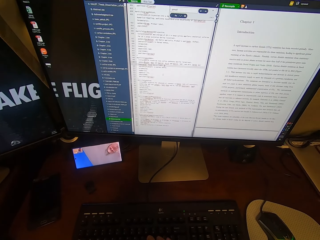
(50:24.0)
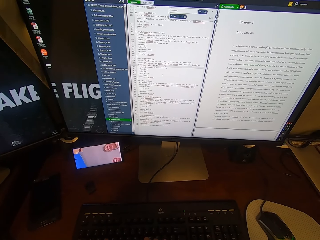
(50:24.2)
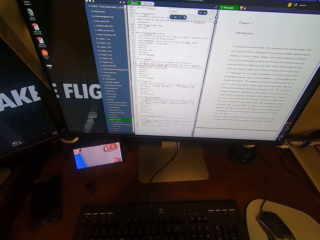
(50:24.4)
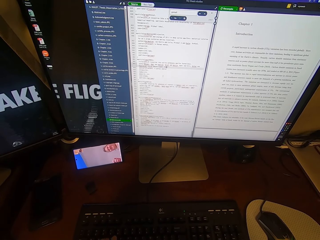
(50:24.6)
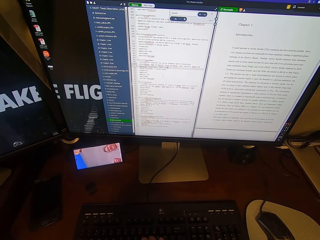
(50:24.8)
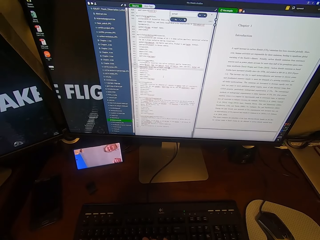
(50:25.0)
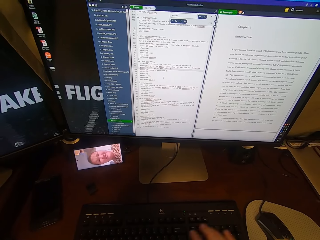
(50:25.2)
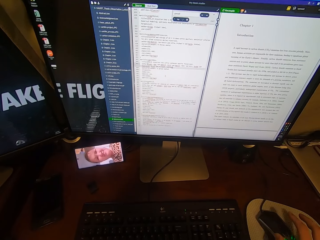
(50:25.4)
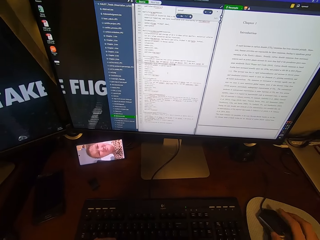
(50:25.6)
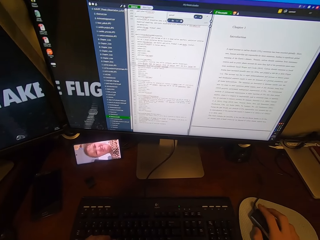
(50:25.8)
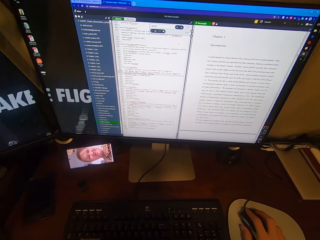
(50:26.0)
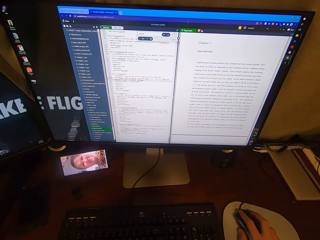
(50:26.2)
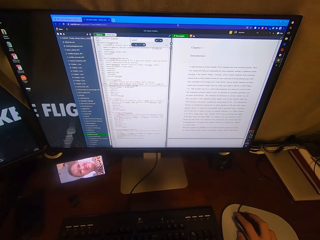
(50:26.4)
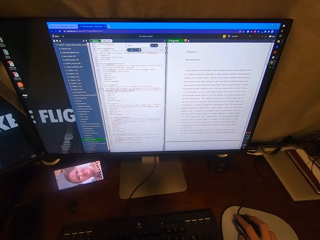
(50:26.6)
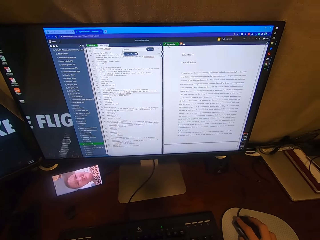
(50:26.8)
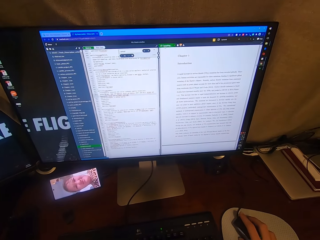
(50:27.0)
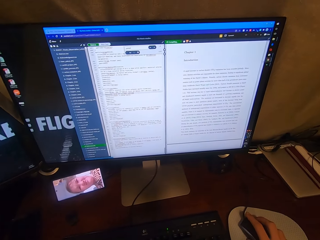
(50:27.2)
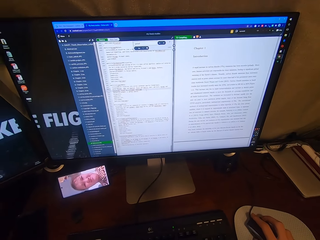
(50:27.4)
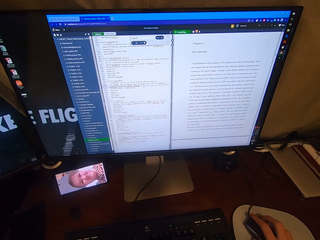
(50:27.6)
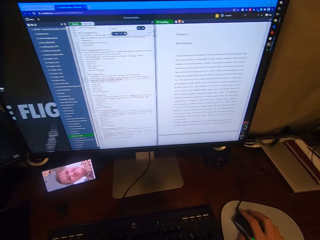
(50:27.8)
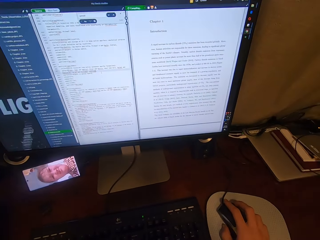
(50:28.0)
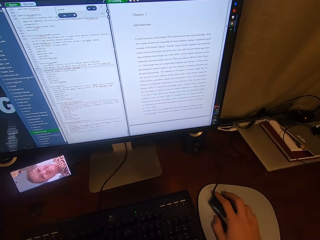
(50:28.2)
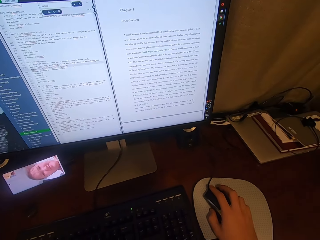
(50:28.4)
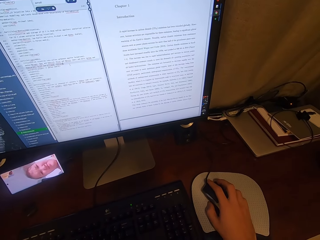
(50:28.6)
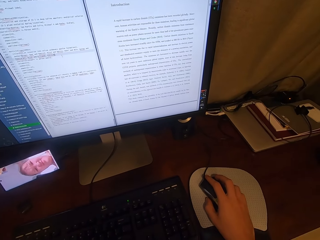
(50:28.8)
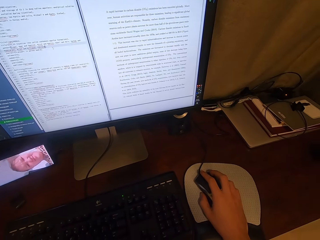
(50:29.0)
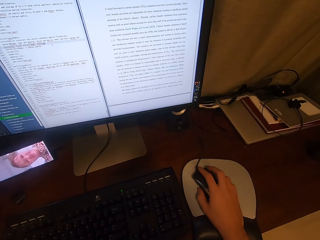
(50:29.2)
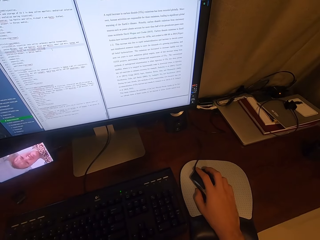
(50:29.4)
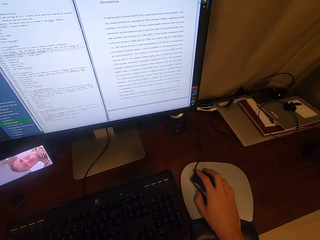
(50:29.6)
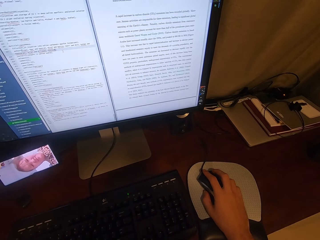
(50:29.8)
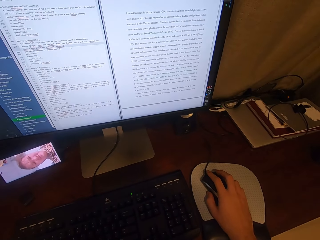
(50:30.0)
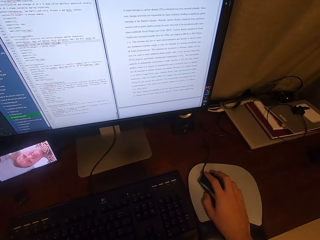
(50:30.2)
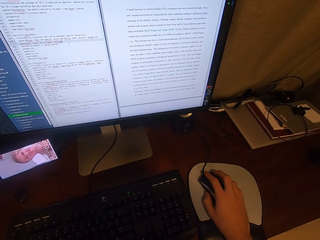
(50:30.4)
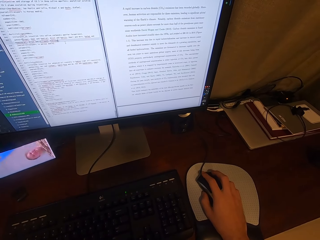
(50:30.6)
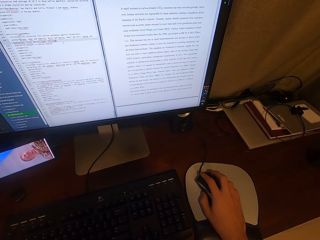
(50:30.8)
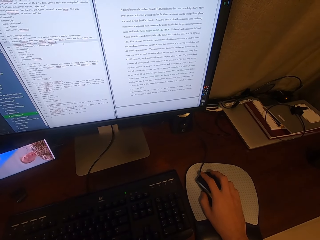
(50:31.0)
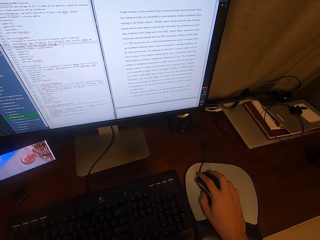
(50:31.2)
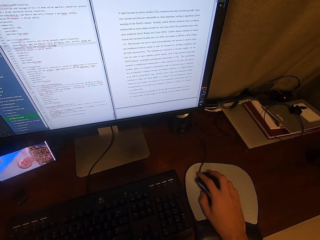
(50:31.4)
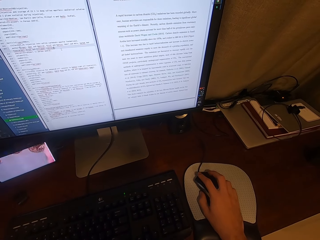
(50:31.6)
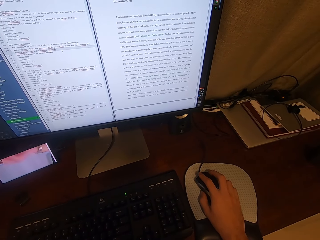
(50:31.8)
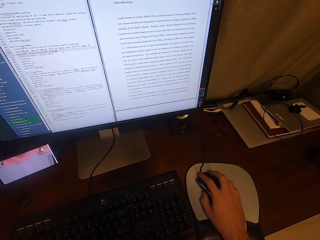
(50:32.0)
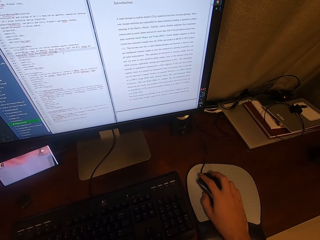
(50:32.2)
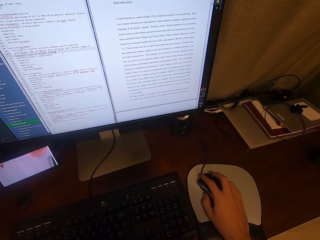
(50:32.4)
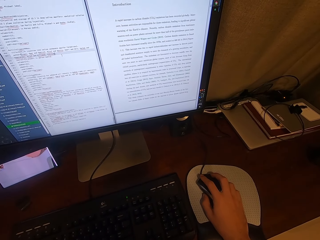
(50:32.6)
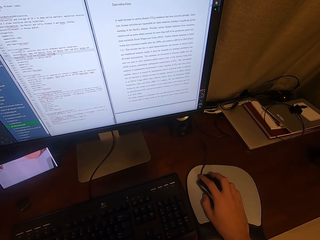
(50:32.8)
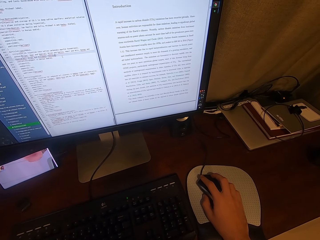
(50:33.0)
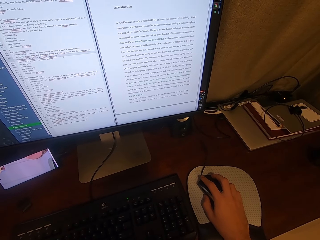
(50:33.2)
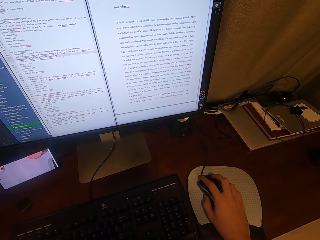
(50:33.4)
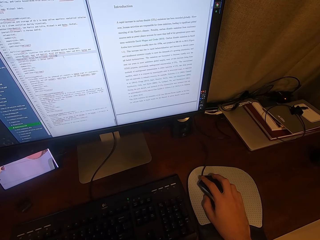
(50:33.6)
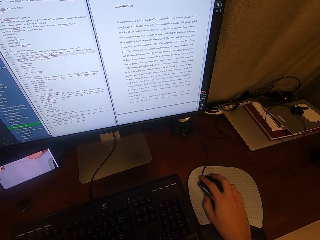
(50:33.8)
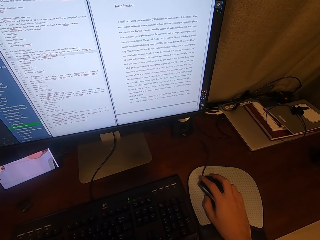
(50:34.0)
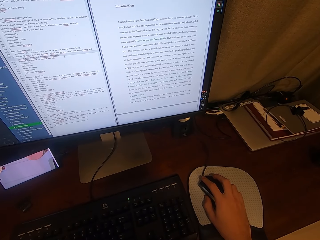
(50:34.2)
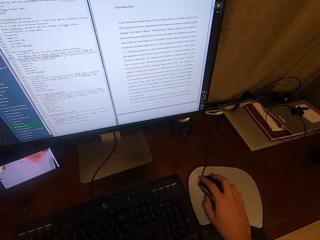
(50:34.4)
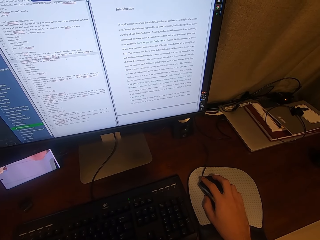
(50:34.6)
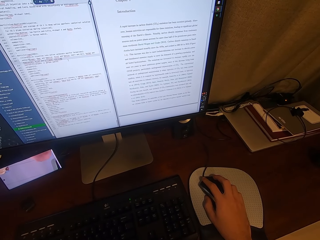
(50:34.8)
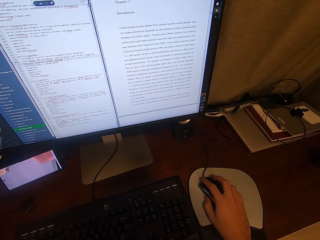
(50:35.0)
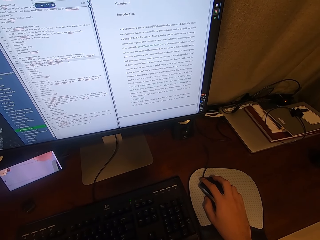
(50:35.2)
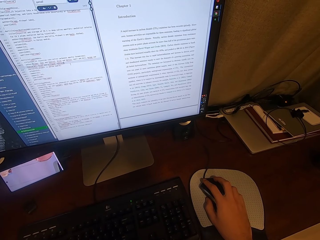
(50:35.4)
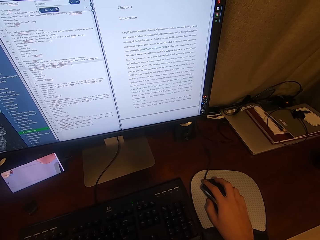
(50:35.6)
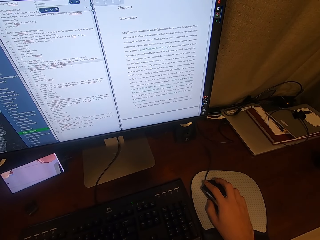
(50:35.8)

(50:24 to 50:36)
The camera wearer holds the USB mouse attached to the desktop computer with his right hand. He scrolls the computer. He looks at the phone.

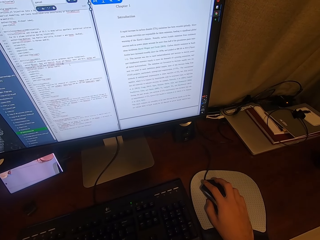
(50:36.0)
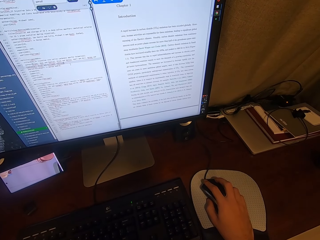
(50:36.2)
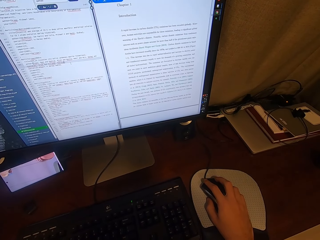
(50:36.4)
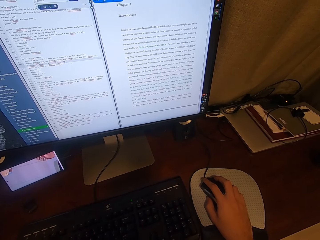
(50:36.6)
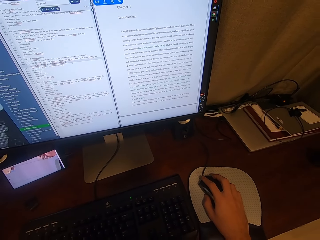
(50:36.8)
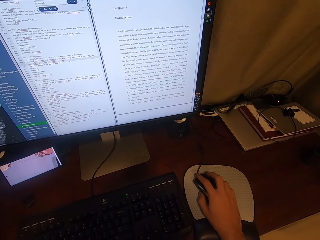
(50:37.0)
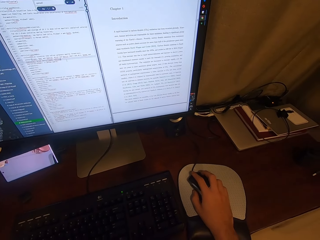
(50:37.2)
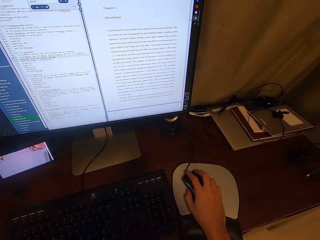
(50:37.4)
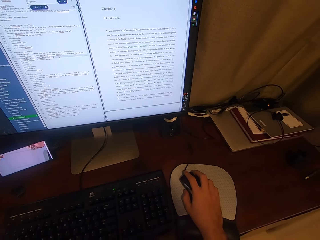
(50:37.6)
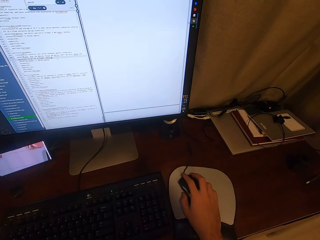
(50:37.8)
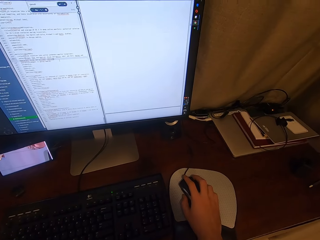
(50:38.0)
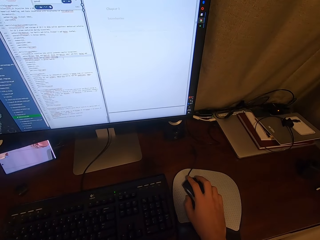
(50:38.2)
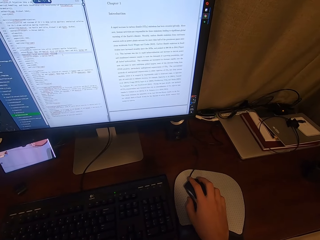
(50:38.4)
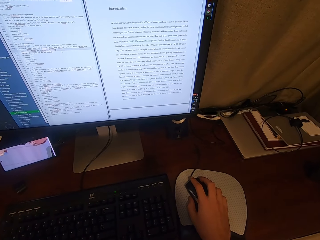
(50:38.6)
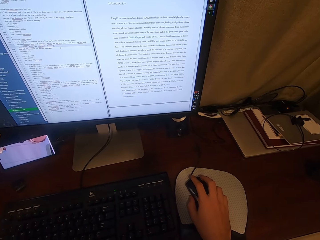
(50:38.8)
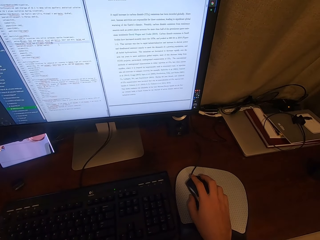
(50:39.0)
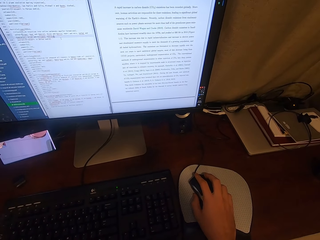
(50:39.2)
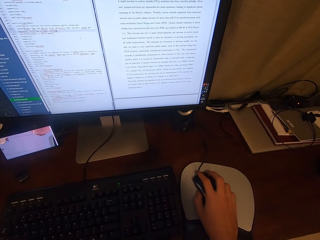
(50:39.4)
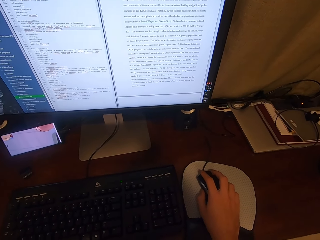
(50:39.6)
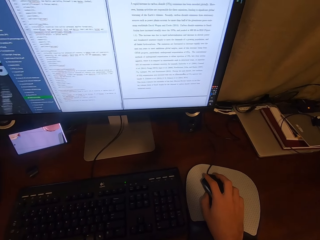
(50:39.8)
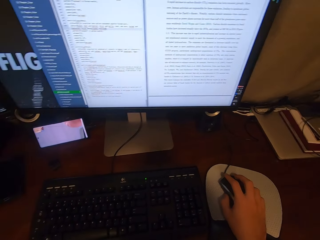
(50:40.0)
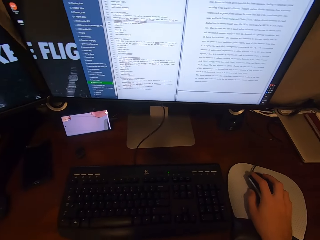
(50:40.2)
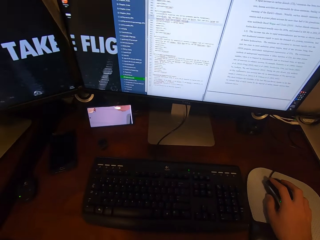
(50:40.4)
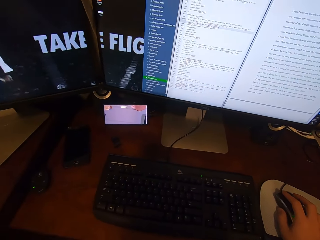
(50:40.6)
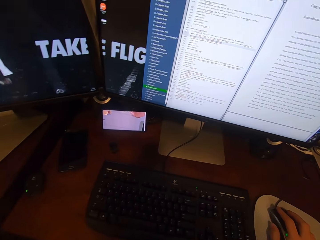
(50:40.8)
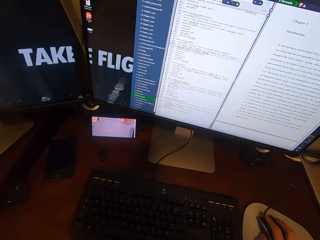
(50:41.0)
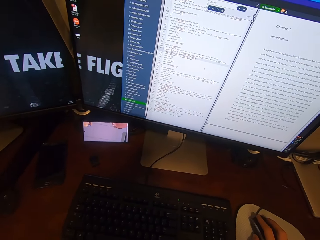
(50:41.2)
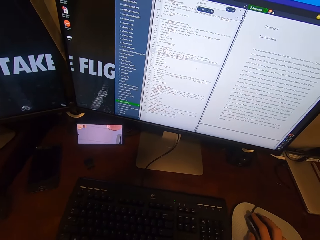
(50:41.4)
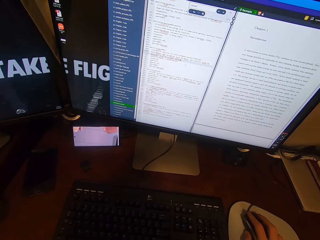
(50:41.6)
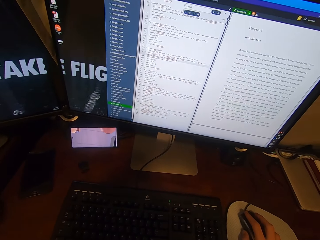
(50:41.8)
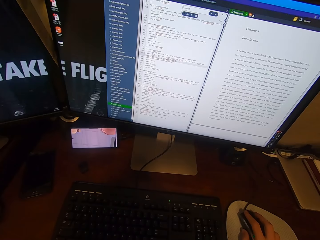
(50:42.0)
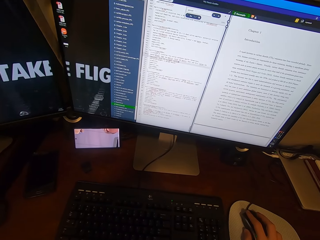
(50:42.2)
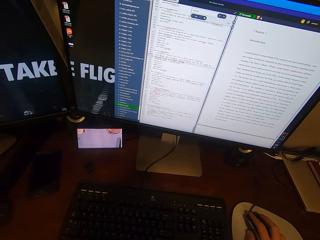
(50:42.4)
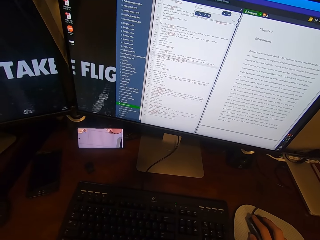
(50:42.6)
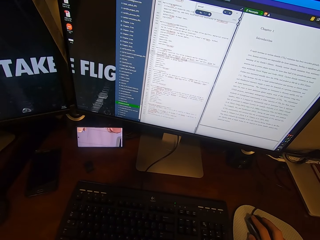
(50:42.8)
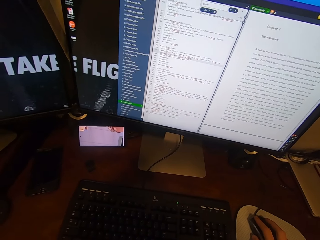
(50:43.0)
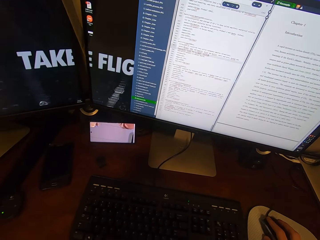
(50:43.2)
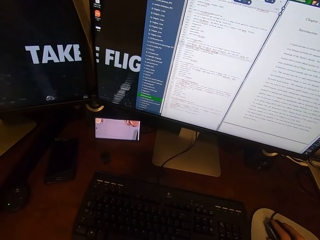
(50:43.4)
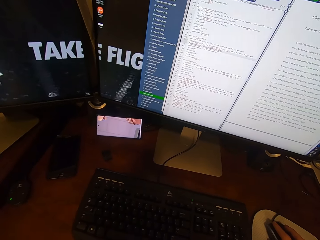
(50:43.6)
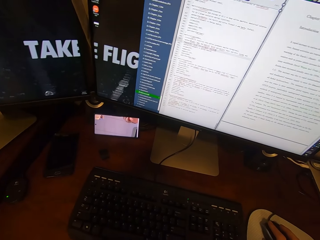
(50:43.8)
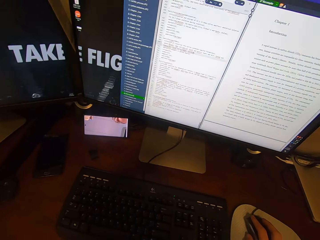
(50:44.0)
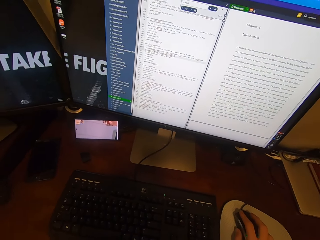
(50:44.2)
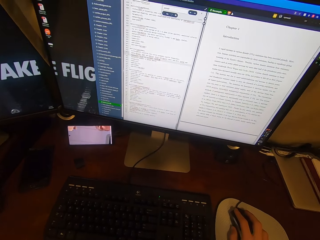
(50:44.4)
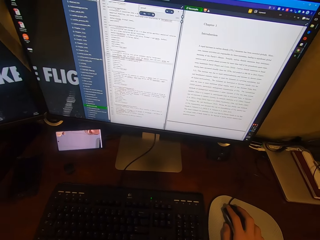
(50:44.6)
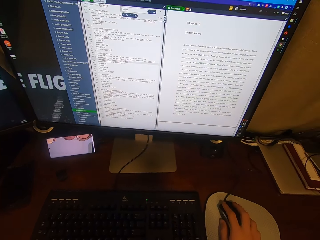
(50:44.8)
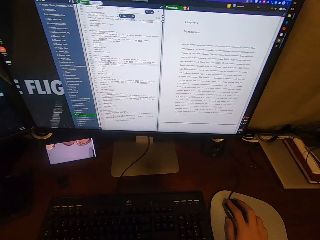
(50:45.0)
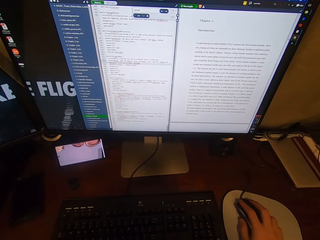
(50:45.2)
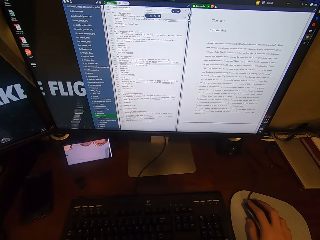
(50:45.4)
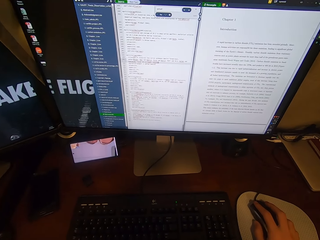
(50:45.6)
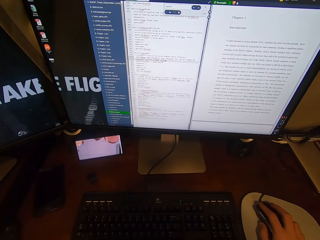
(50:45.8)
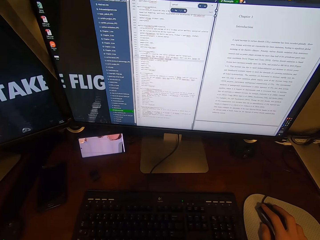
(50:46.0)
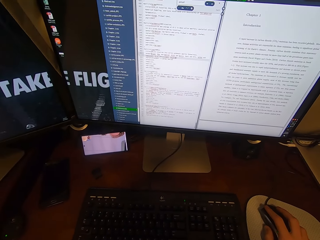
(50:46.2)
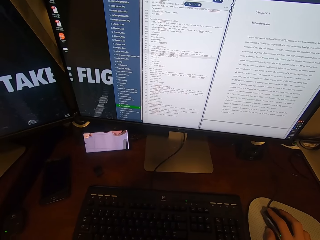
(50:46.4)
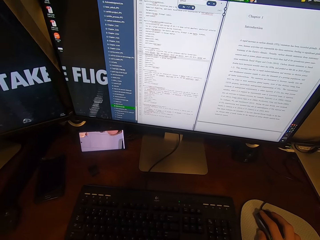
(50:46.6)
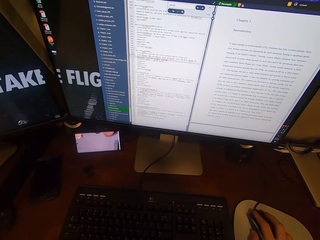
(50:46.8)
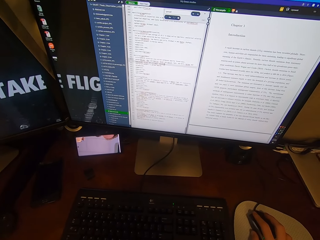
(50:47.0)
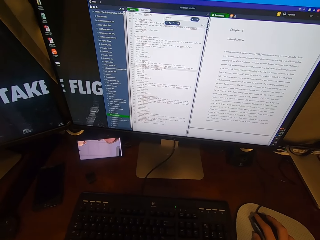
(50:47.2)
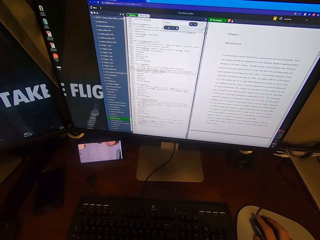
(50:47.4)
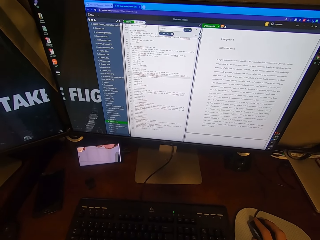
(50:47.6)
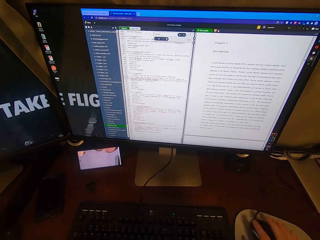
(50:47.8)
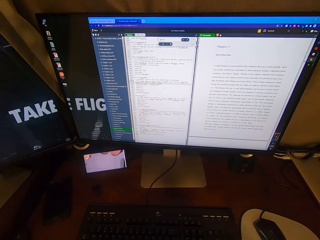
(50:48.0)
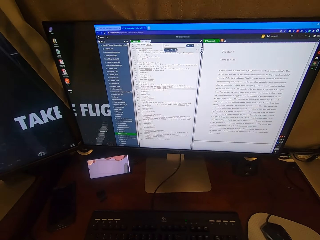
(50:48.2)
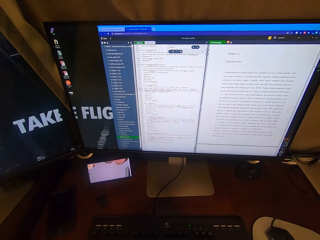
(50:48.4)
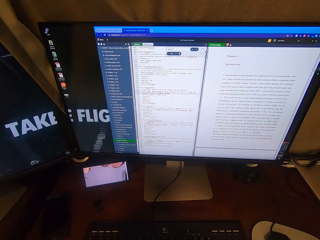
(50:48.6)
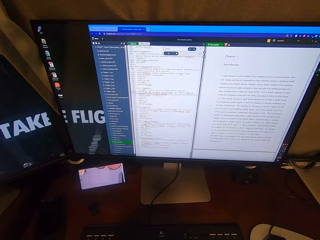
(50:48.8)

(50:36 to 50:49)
The camera wearer scrolls the computer. He looks at the phone. He looks at the computer. He clicks on the USB mouse attached to the desktop computer with his right hand.
